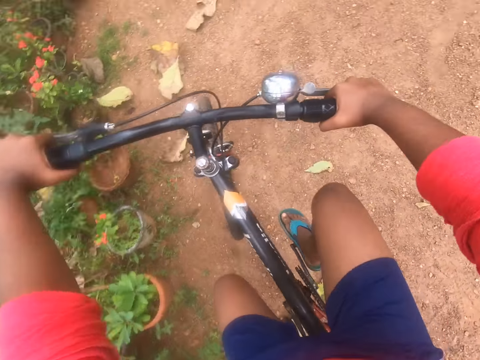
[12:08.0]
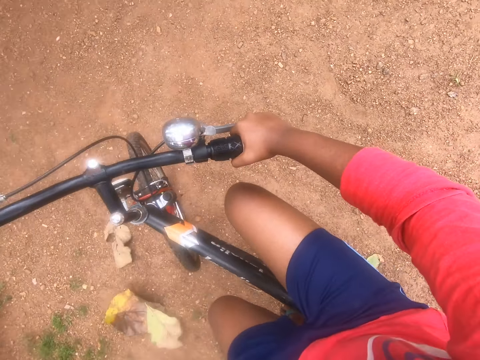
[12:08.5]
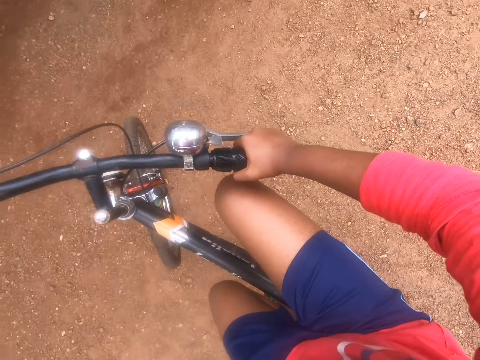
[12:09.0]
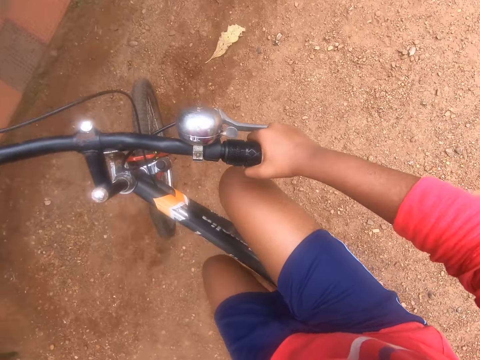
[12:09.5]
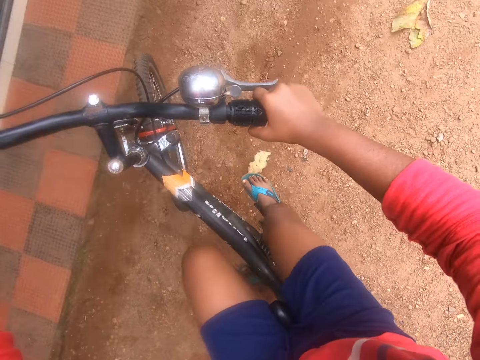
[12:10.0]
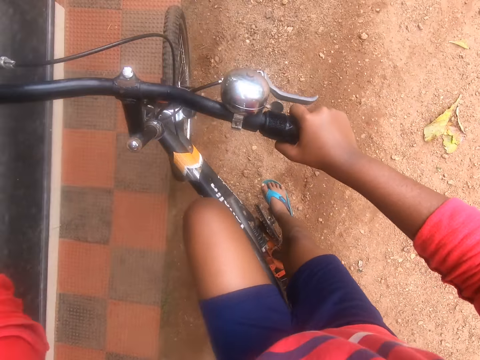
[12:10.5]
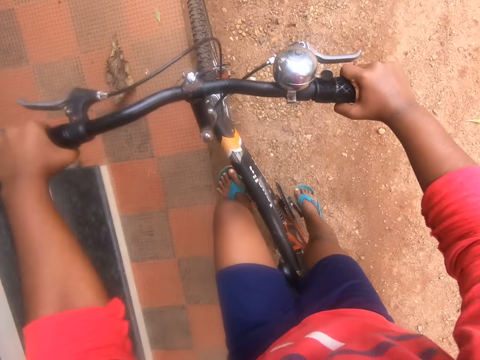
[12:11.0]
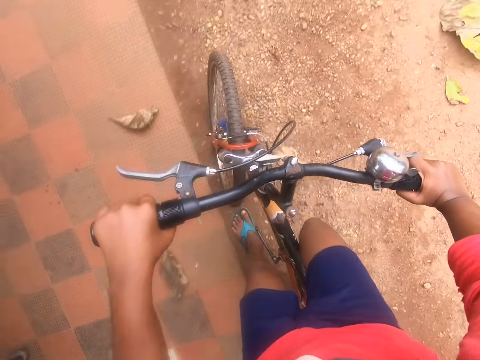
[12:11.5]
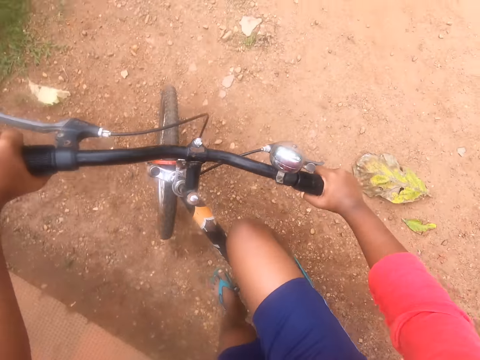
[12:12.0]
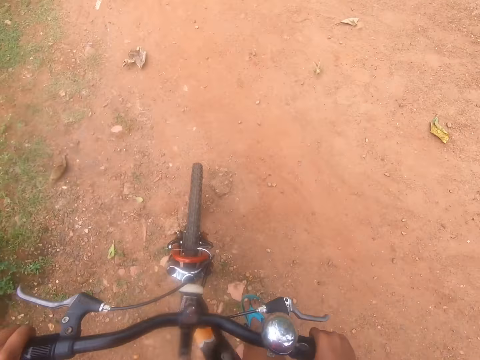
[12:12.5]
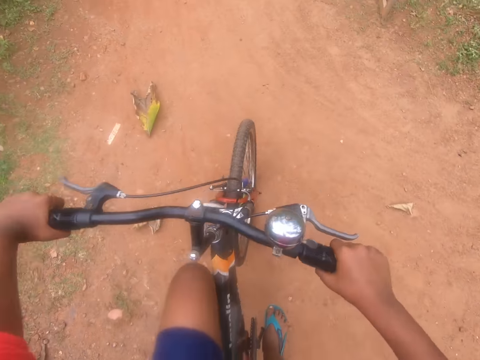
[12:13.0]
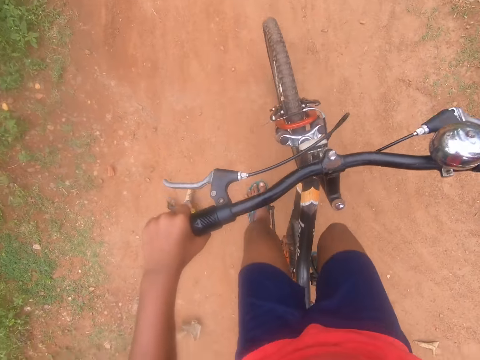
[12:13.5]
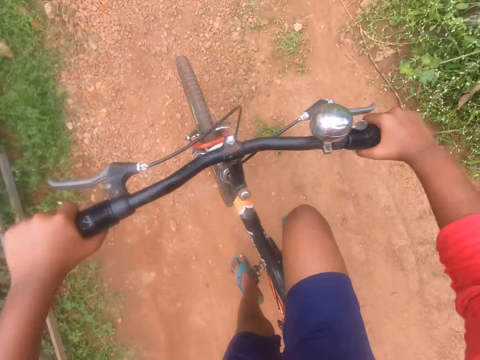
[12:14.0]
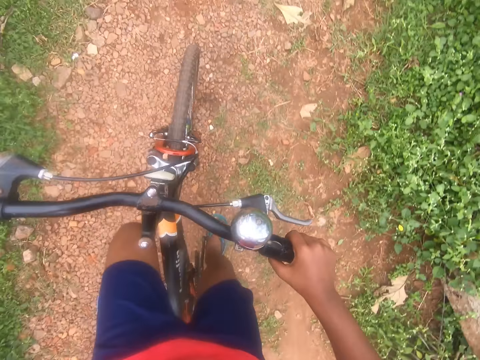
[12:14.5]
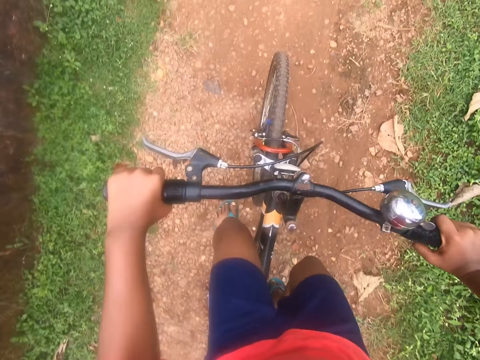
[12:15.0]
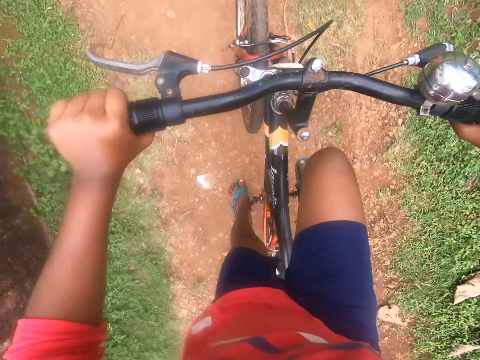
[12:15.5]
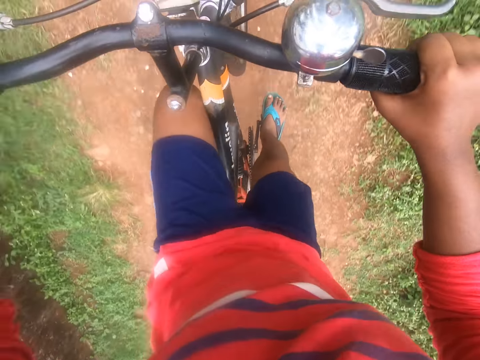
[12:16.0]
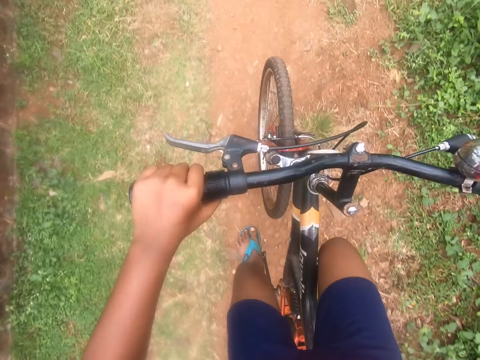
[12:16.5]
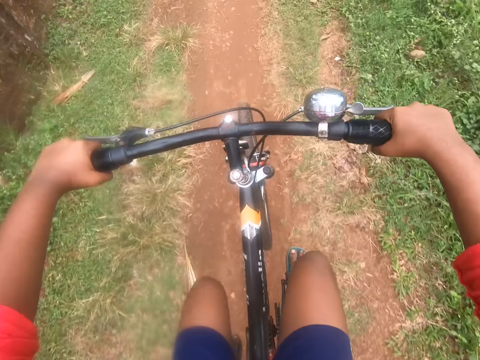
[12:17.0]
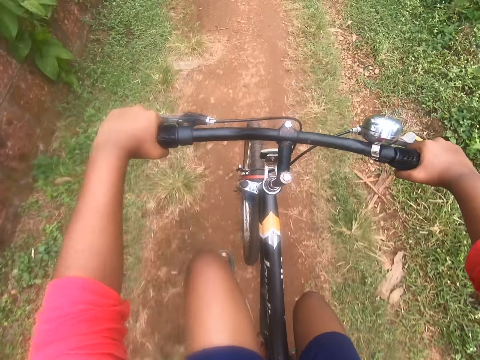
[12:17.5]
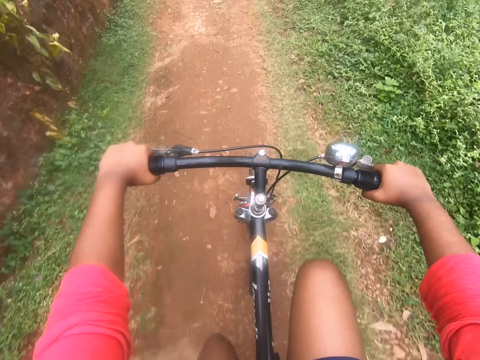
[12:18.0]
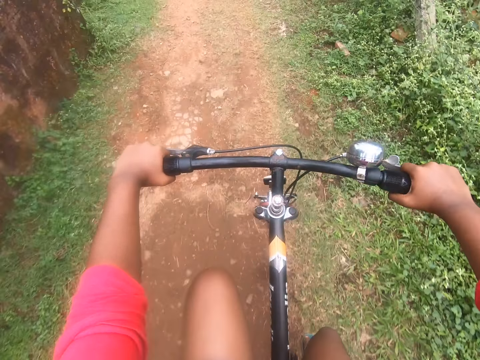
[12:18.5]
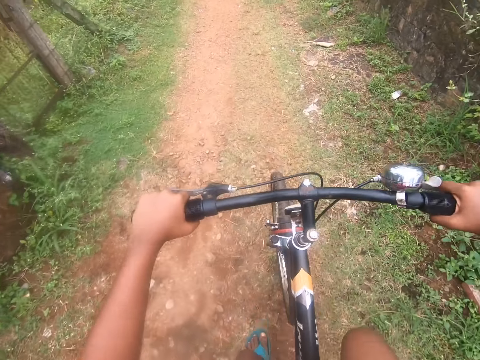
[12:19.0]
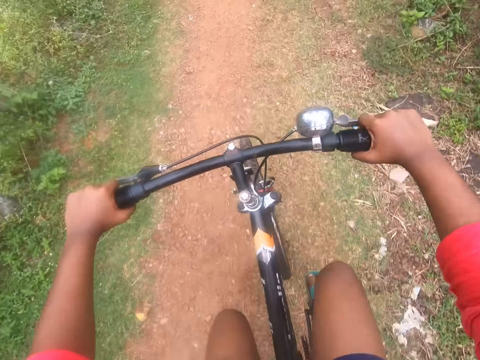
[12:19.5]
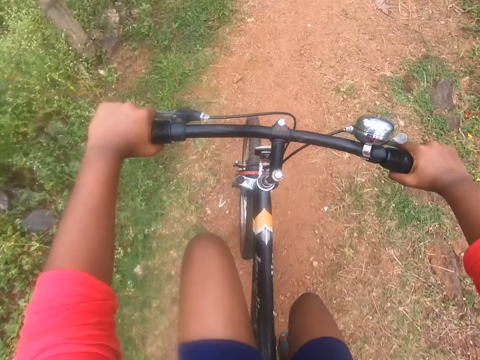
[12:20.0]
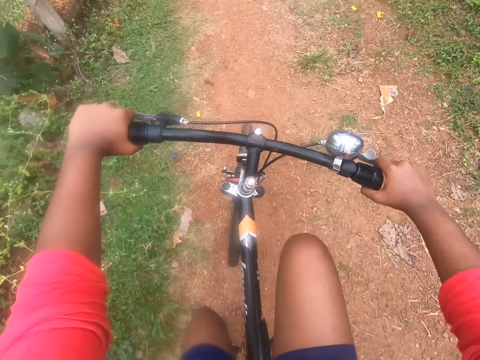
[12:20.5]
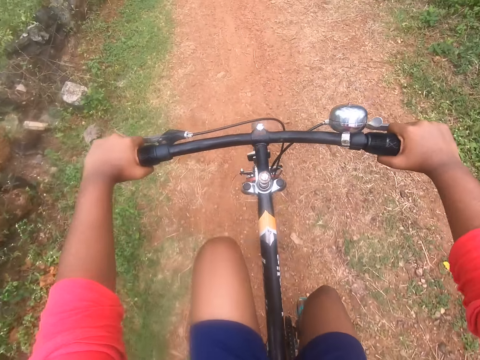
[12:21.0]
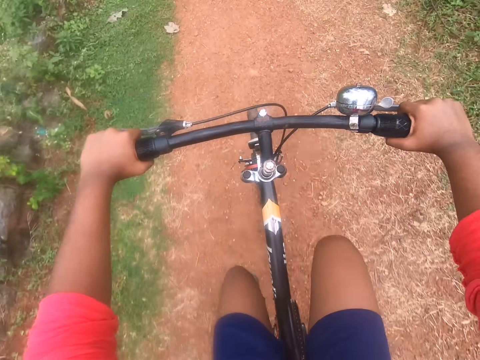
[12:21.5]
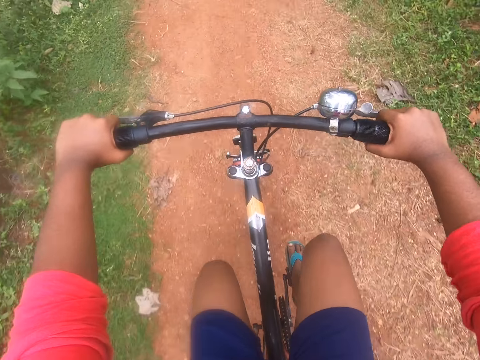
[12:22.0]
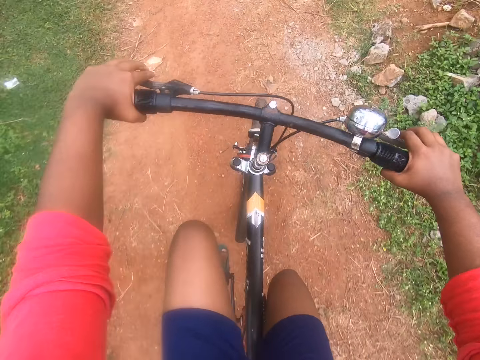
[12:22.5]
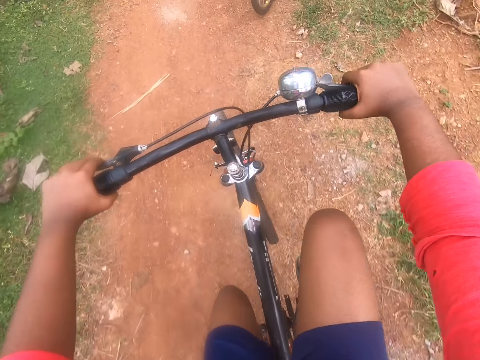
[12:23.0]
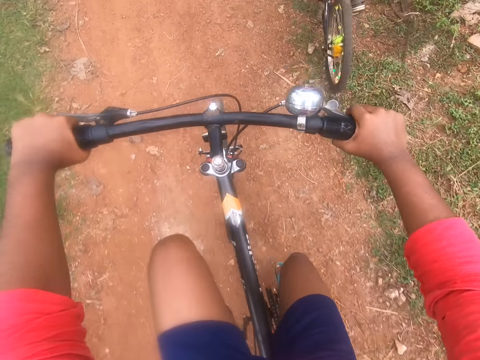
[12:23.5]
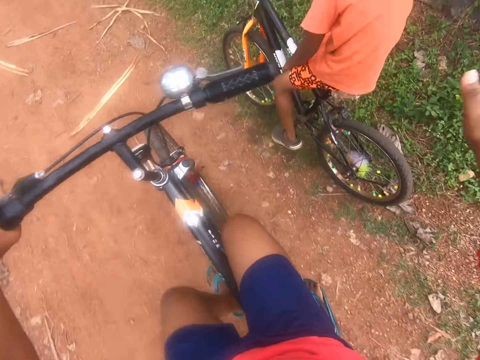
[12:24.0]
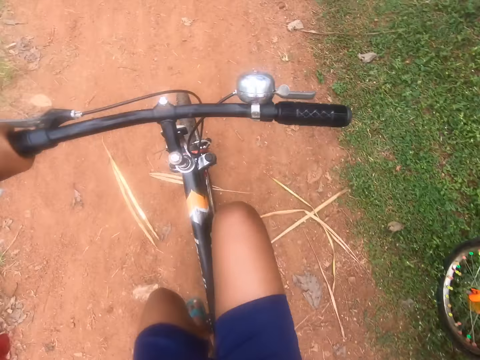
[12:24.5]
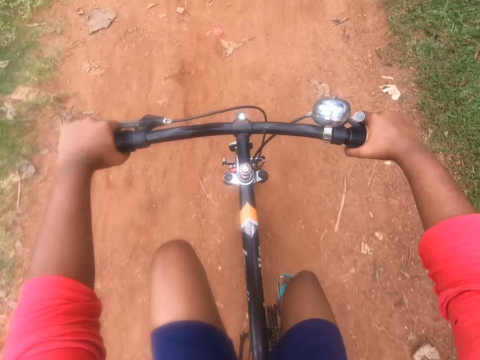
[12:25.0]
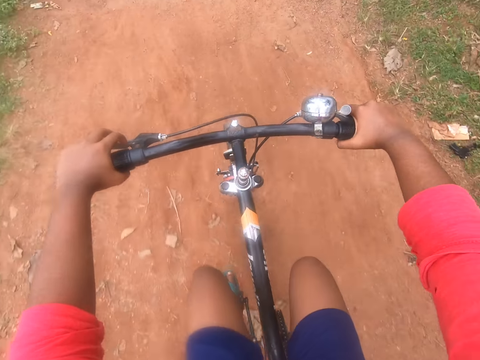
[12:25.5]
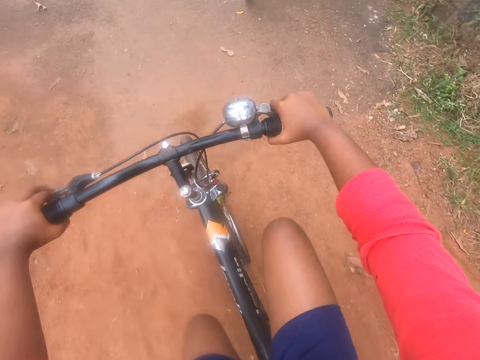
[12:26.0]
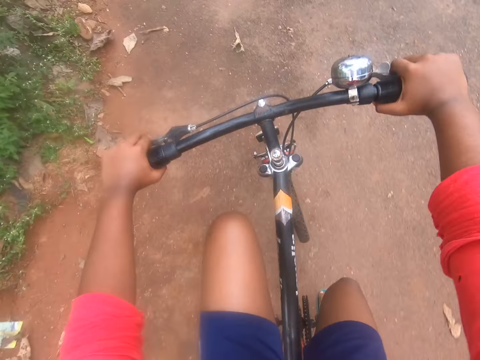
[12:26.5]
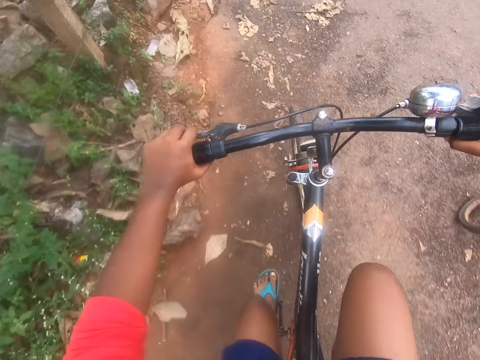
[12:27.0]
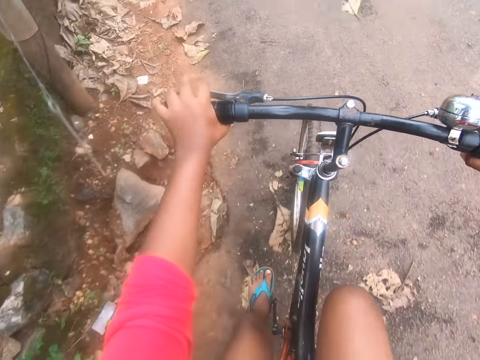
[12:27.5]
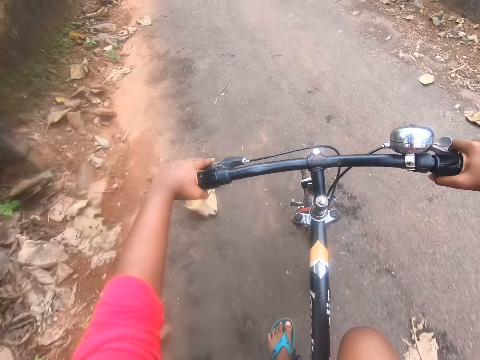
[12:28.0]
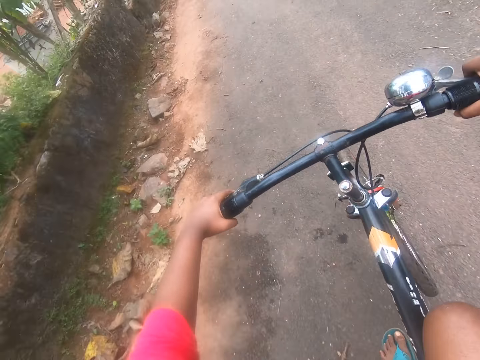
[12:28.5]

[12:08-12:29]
The camera wearer turns back on the street with the bicycle. They continue riding the bicycle on the street. They hit a person. They ride the bicycle.

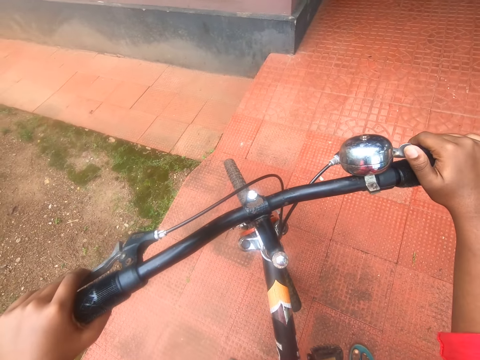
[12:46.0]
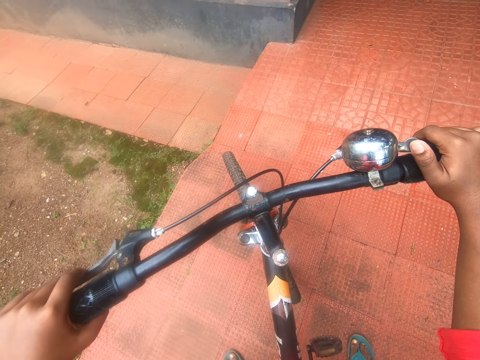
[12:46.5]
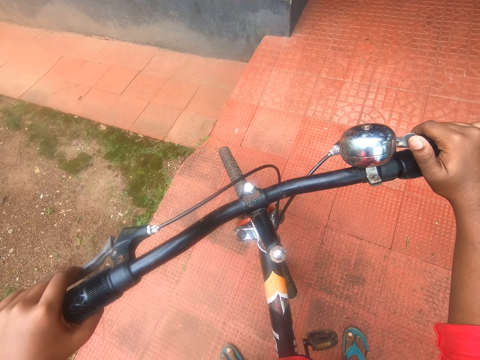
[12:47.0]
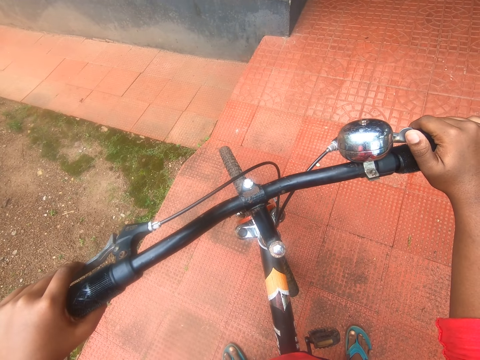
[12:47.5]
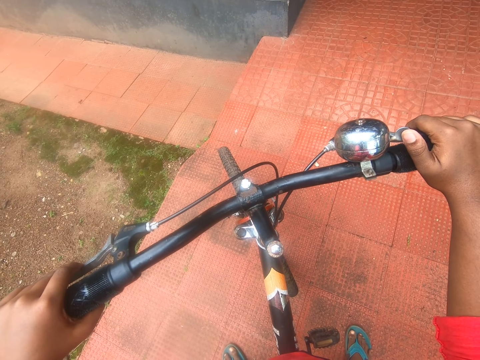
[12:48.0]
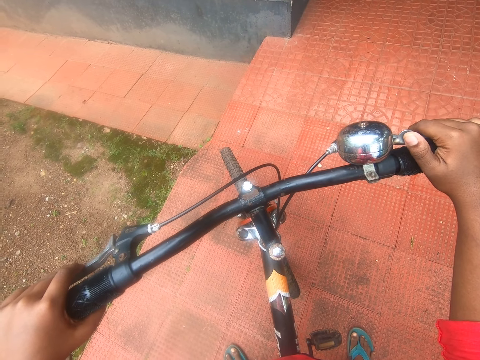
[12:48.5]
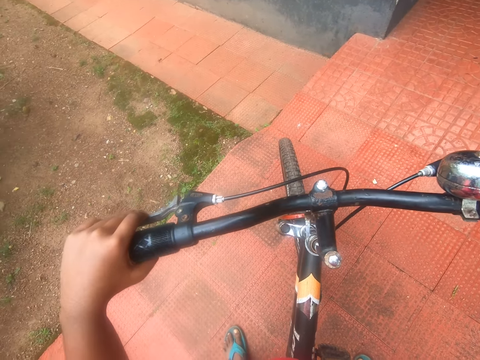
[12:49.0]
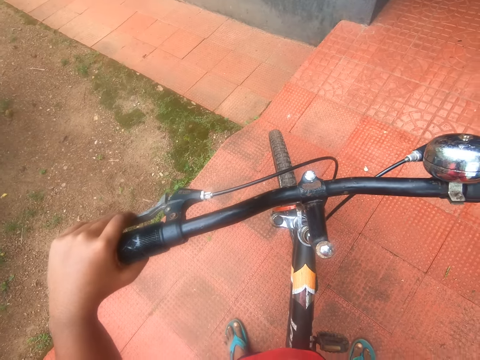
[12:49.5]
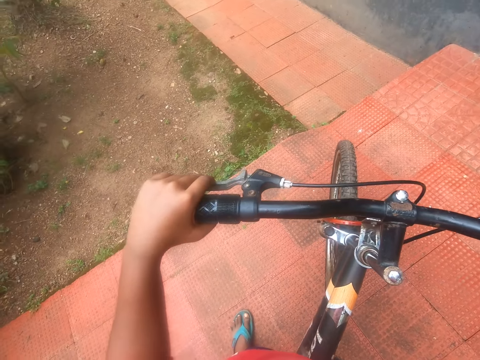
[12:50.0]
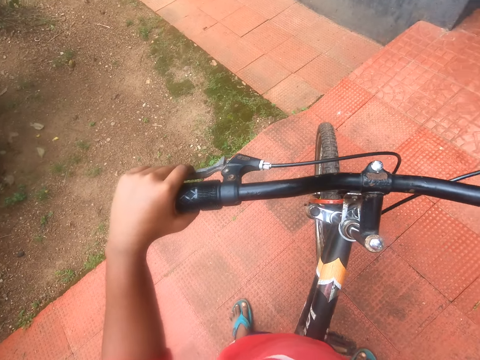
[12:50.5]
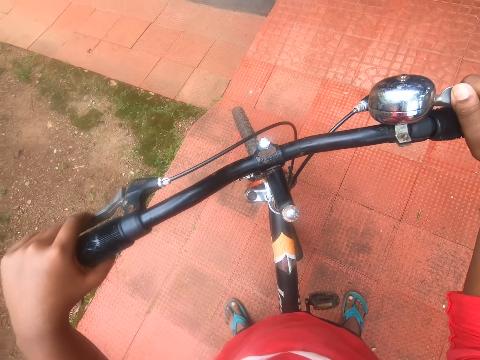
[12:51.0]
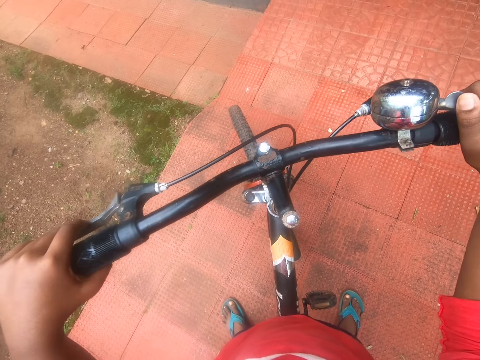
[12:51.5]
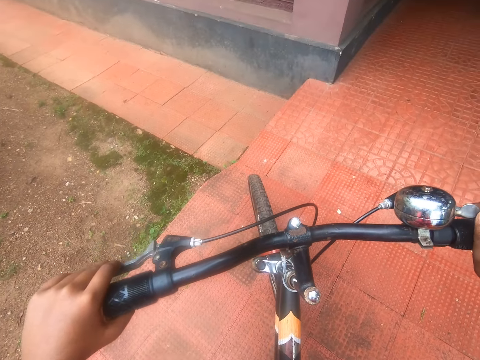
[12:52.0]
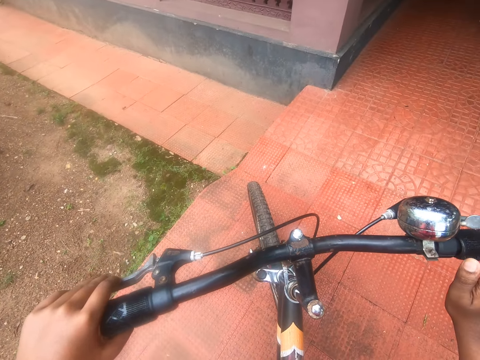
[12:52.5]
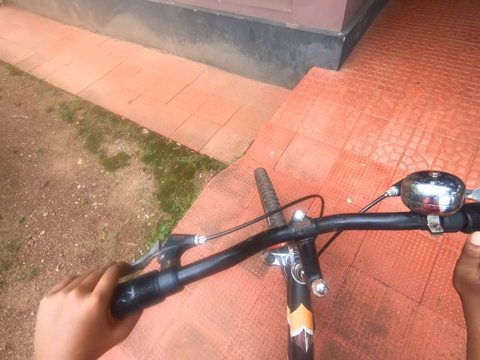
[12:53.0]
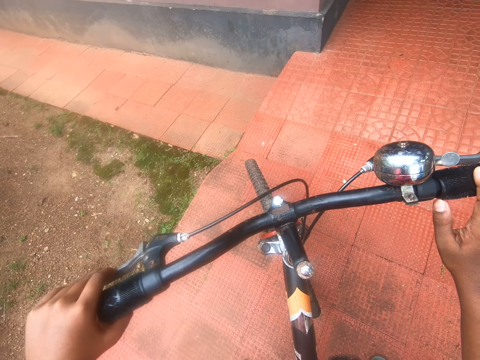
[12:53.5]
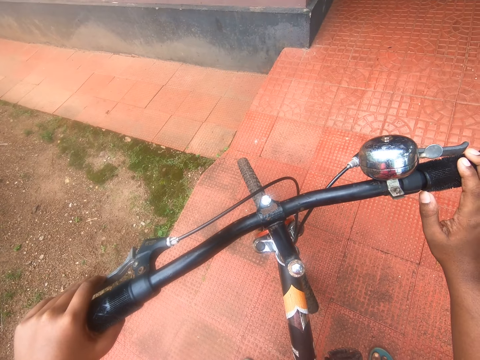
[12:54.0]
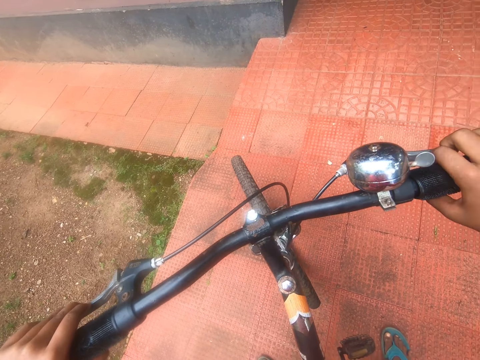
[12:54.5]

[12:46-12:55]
The camera wearer calls out to someone in the compound. They ring the bell of the bicycle. They call out to someone in the compound.
